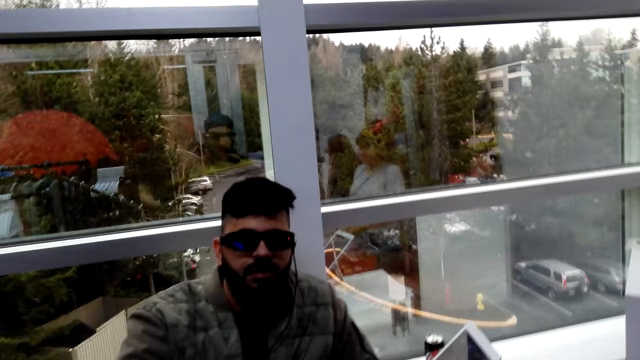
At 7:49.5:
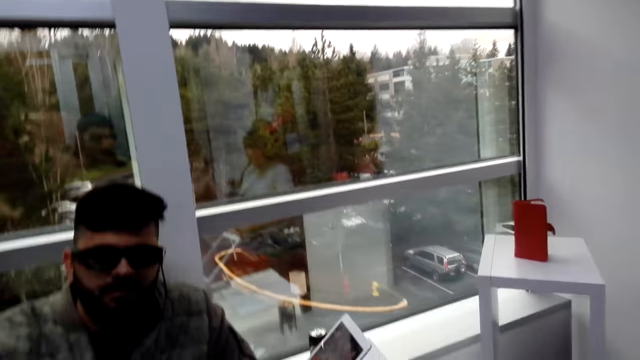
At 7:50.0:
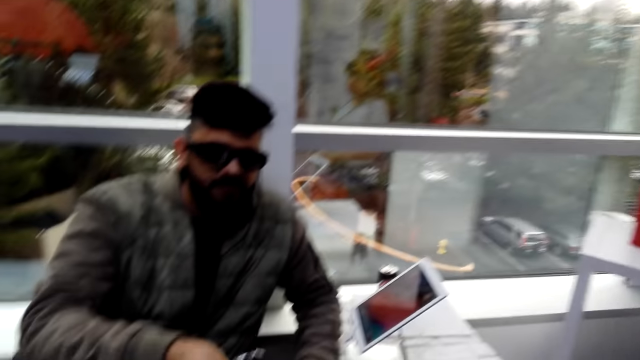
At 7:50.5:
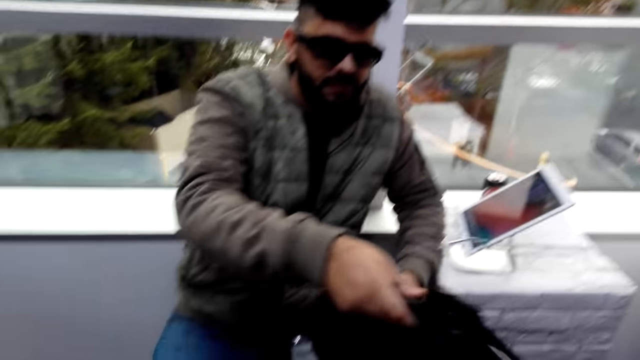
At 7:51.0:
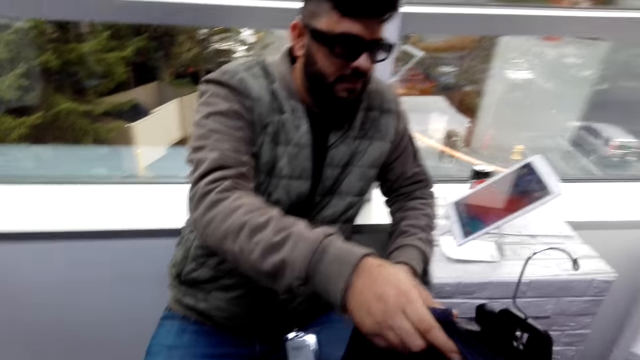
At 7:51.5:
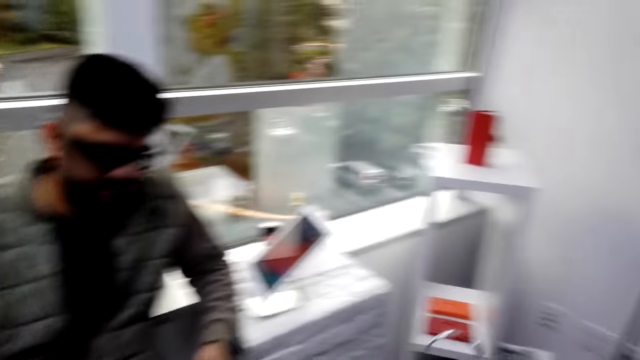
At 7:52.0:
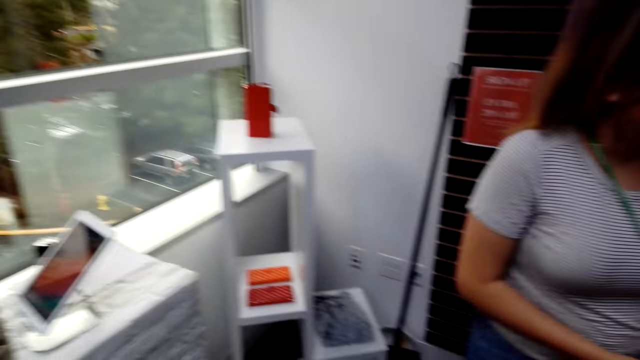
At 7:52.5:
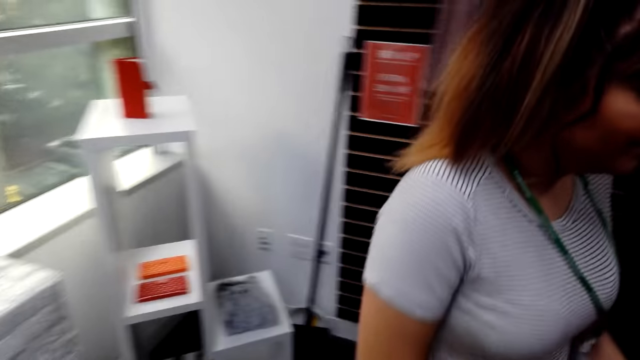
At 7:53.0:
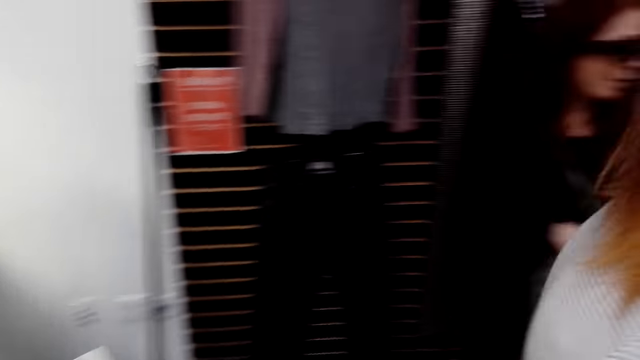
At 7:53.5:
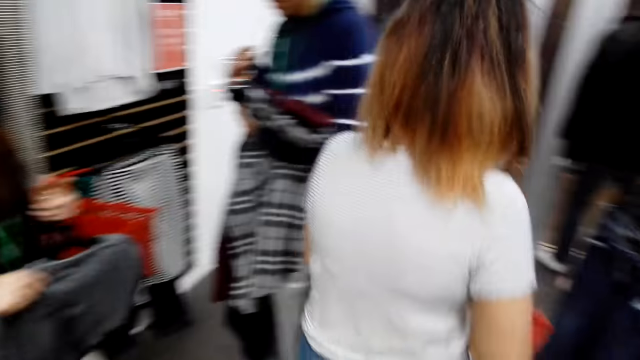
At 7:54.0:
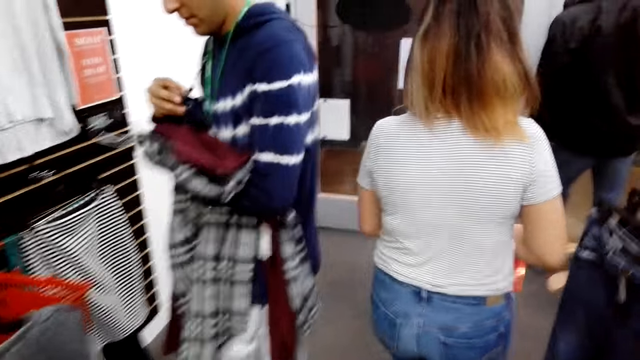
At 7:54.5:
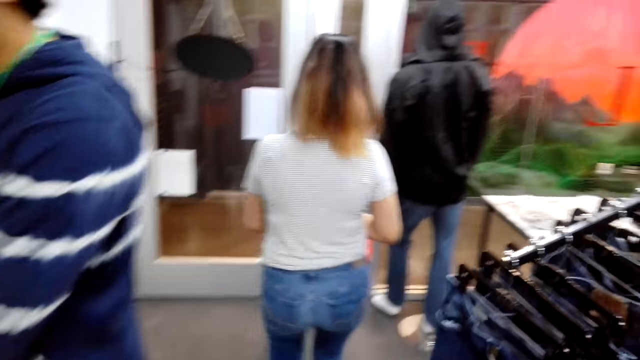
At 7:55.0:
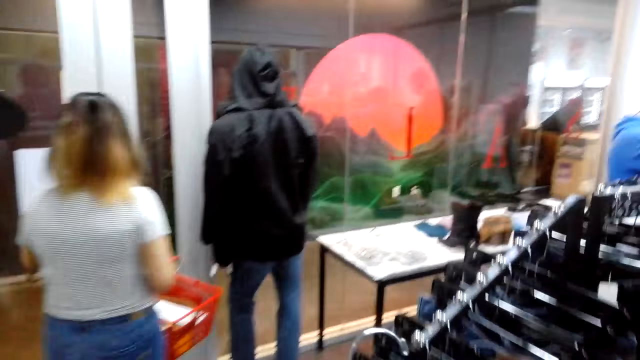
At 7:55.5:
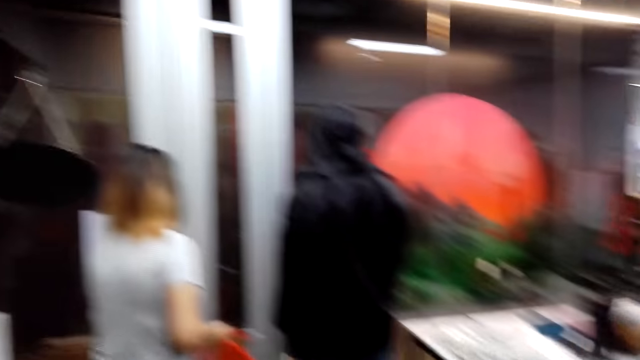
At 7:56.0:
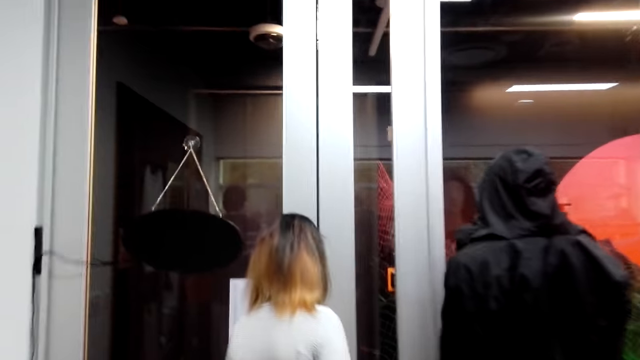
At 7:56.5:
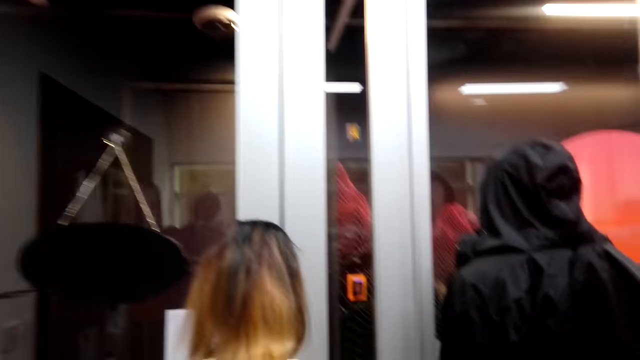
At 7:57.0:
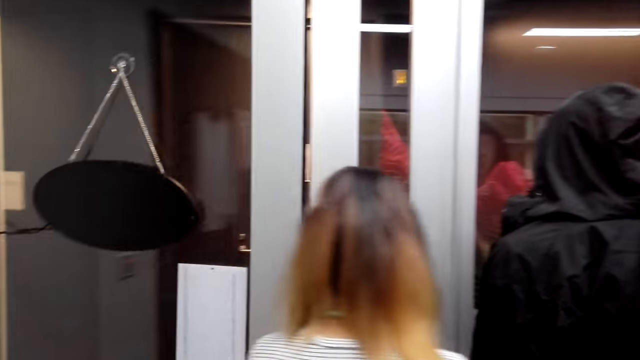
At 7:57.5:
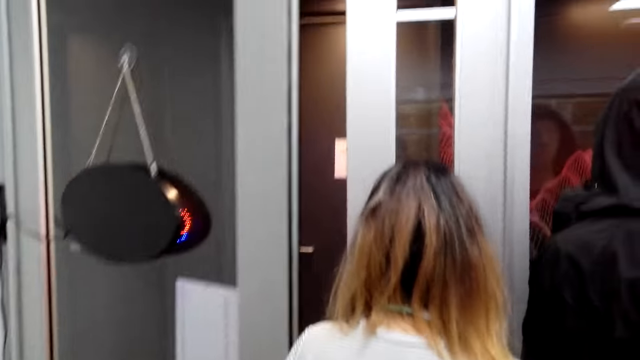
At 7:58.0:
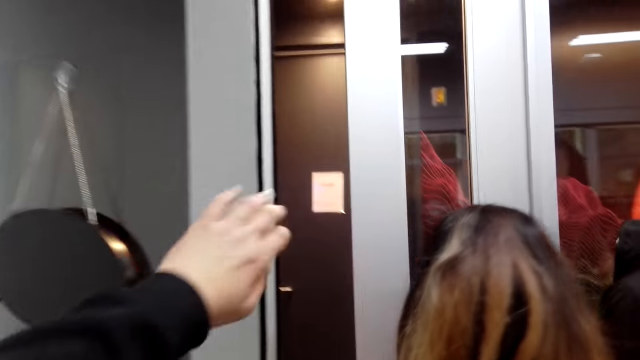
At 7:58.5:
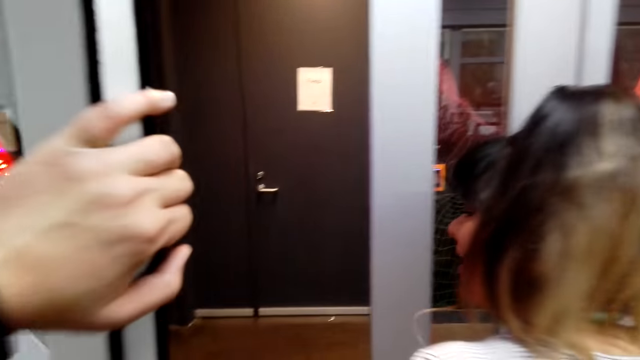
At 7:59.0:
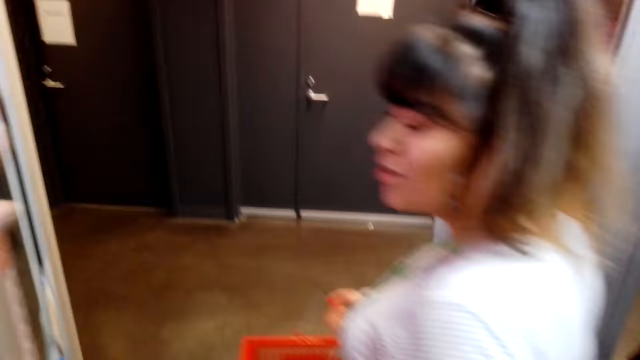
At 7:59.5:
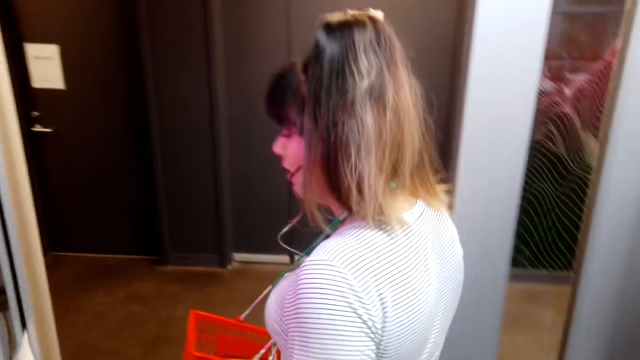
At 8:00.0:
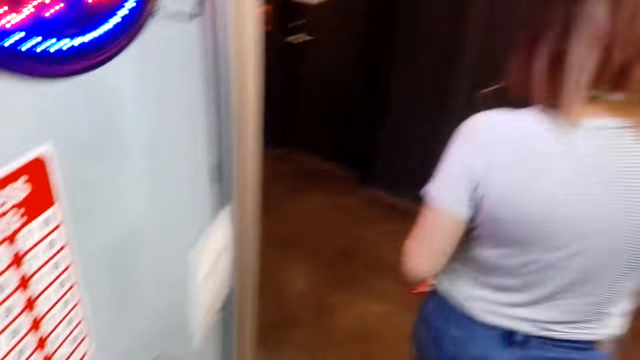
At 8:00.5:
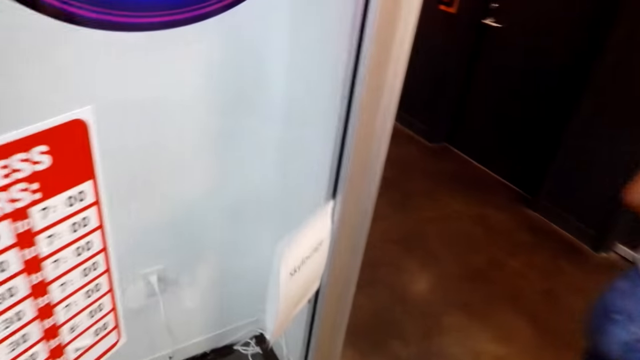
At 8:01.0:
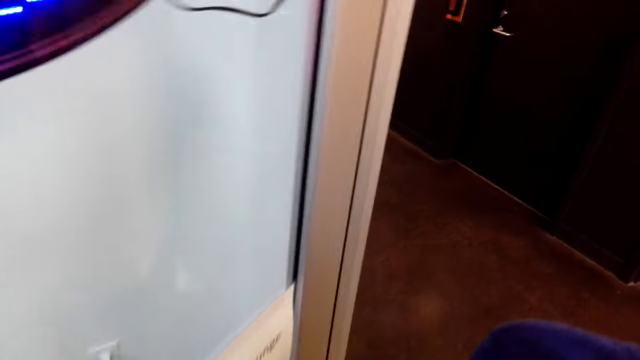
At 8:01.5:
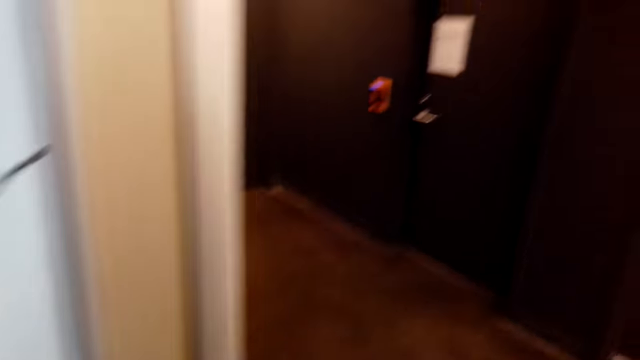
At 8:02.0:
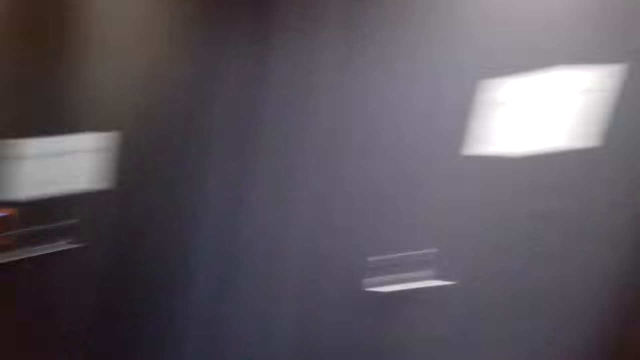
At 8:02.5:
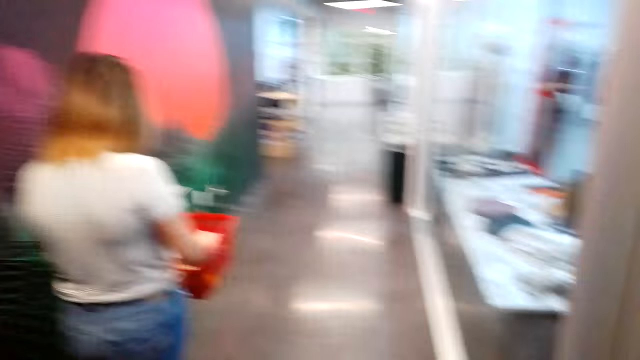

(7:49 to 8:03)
A person gives the camera wearer the clothes. The camera wearer walks around. Another person walks around. The other person opens the boutique door. The camera wearer opens the door. They touch the door. The other person walks out of the boutique with the camera wearer.

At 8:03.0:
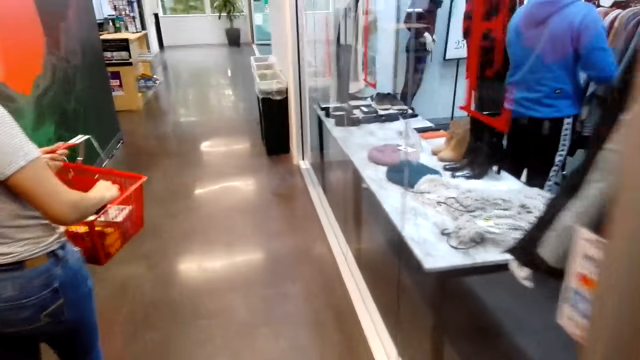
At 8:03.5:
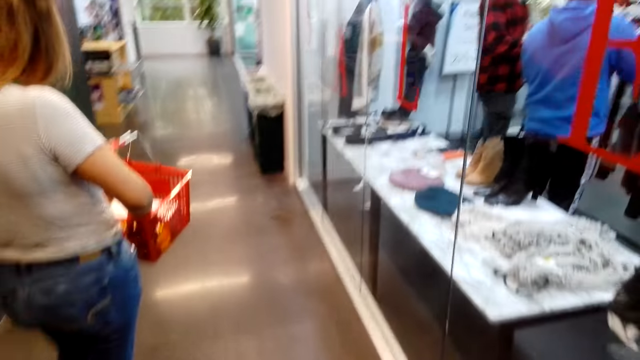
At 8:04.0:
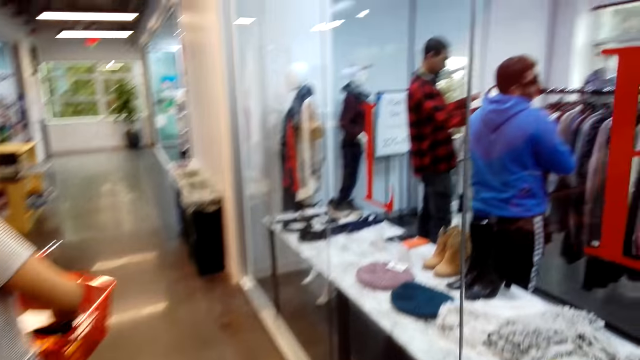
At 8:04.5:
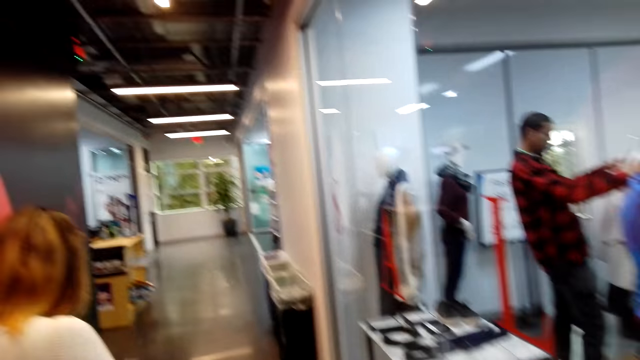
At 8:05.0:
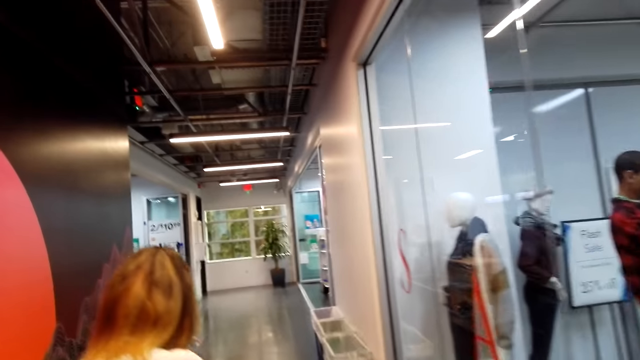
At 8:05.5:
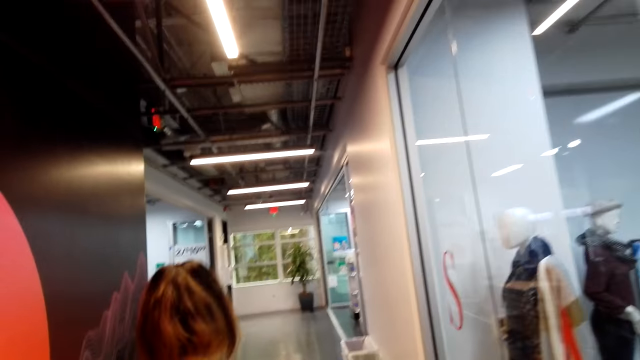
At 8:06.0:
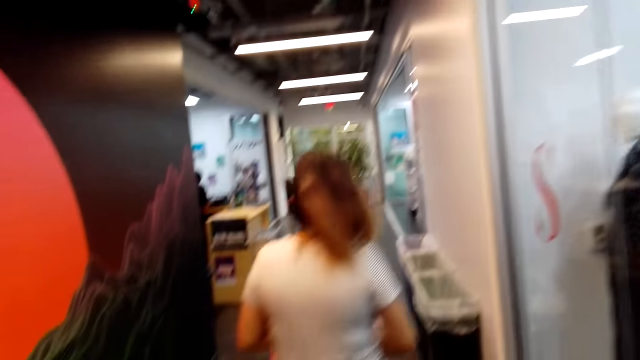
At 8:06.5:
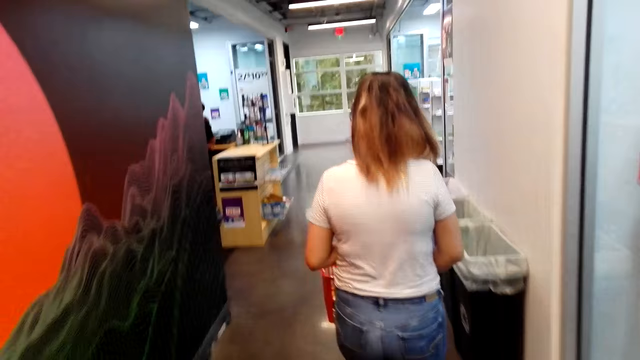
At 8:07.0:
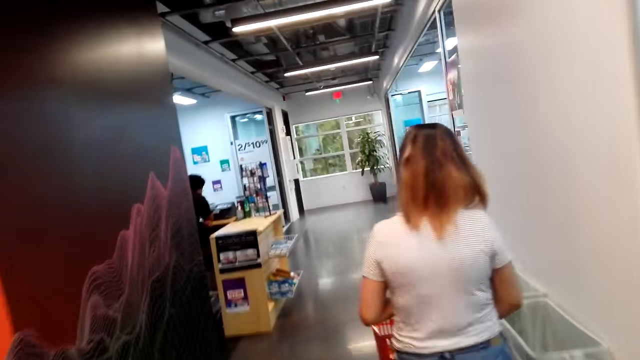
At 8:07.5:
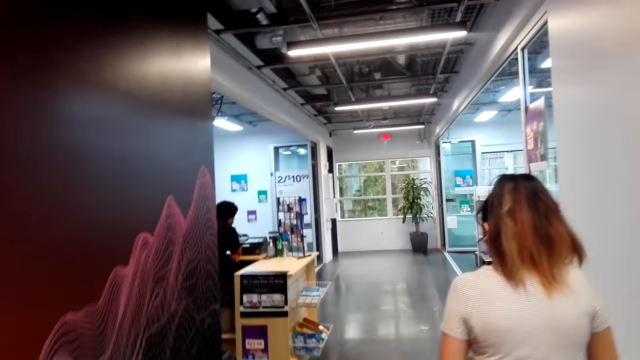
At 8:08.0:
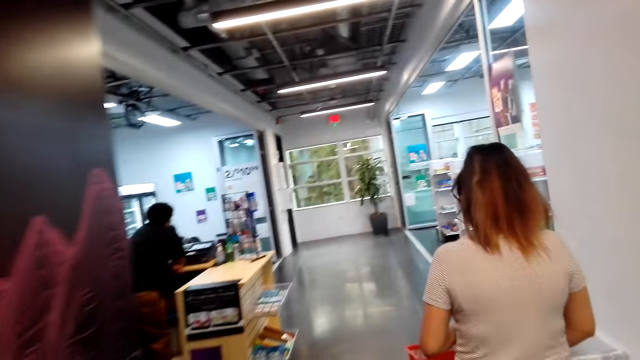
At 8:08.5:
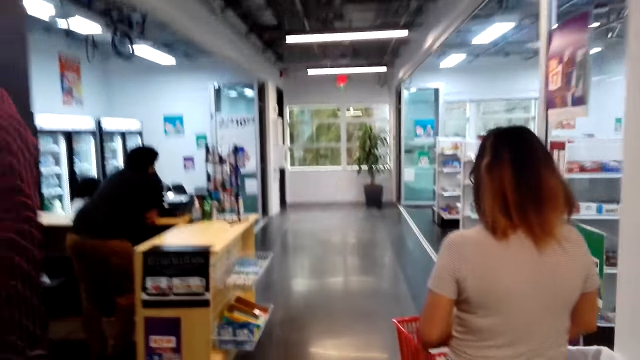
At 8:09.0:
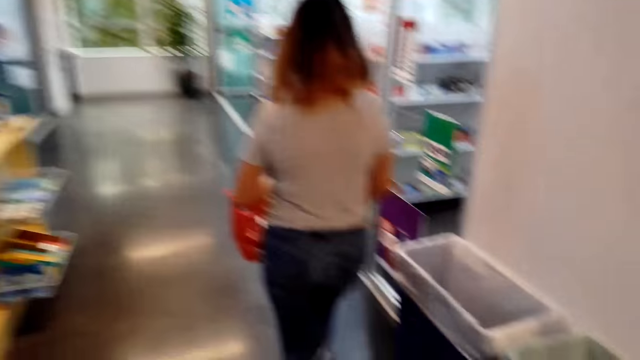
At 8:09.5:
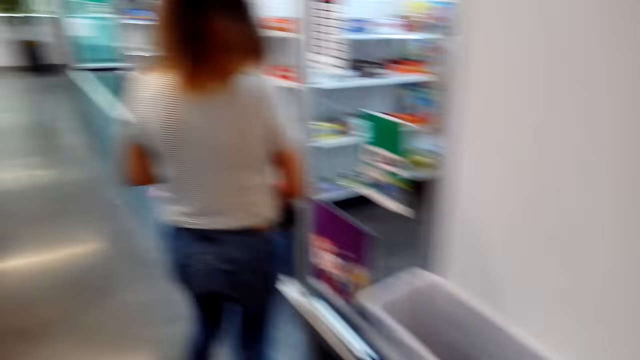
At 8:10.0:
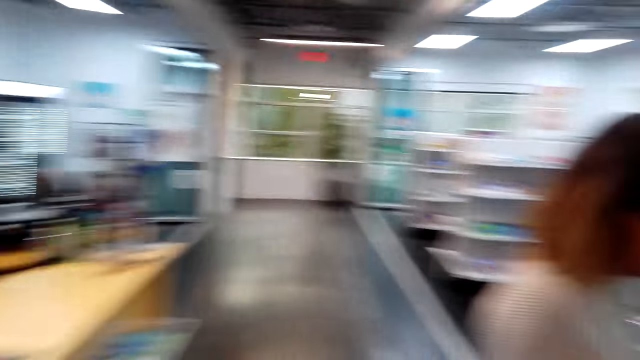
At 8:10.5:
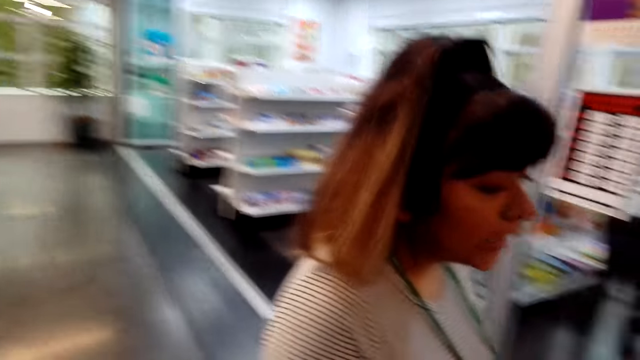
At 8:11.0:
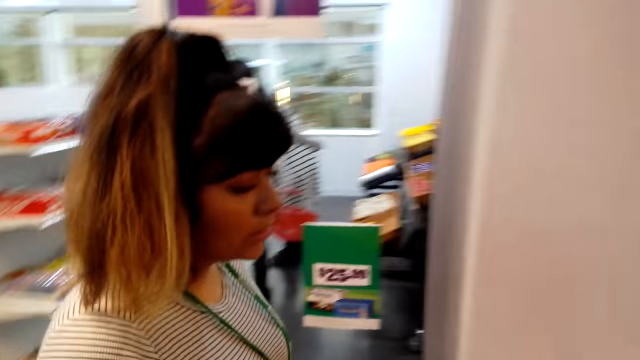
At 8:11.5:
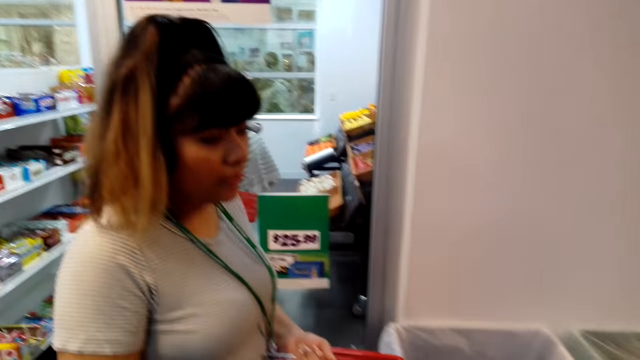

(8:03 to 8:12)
A person holds a shopping basket. The person carries the items and arranges the items in the shopping basket. The camera wearer walks along a corridor with the person. Two other people shop in the boutique. The camera wearer walks along the corridor with the person. Another person and the camera wearer walk in a supermarket. Yet another person bends near a counter in the supermarket. The first person turns around.
